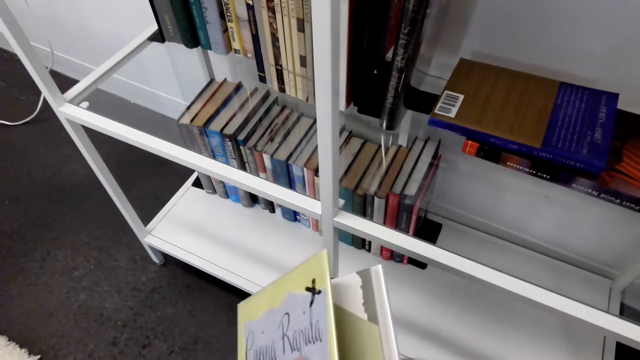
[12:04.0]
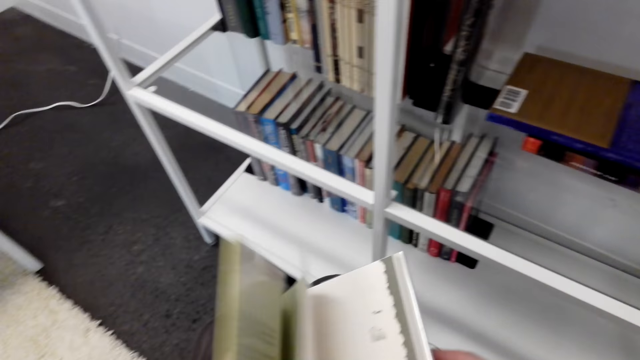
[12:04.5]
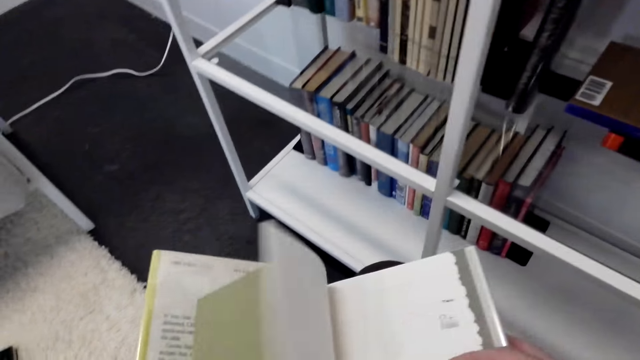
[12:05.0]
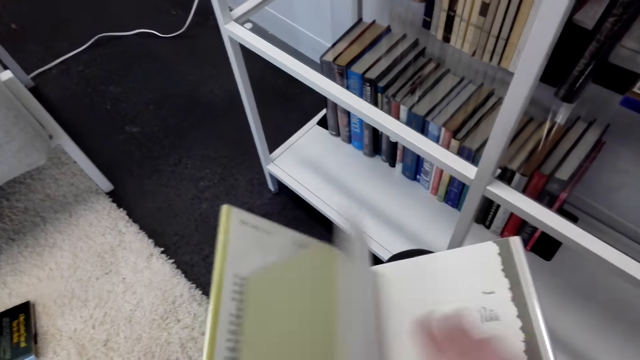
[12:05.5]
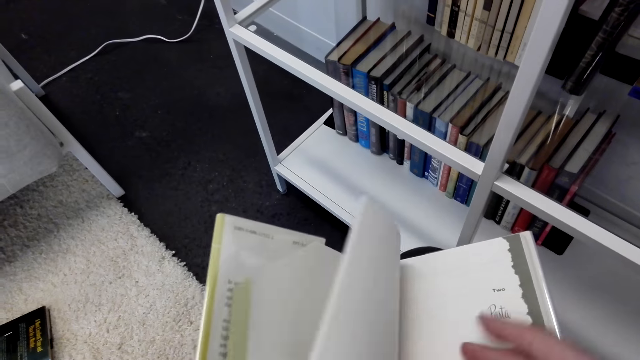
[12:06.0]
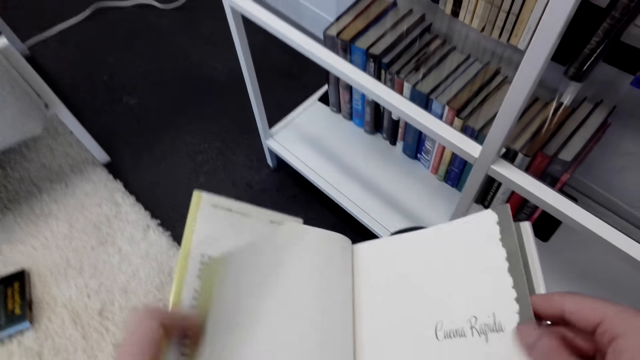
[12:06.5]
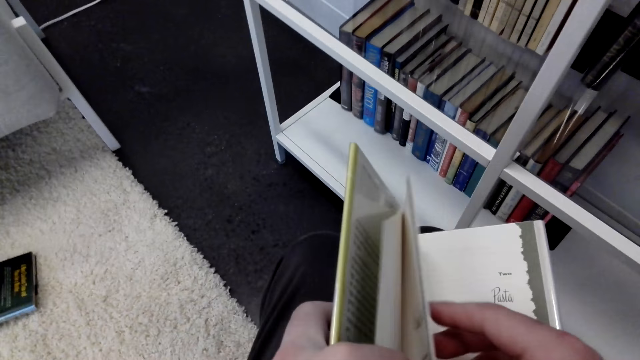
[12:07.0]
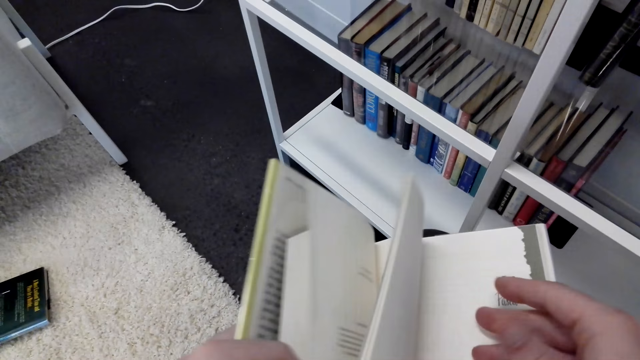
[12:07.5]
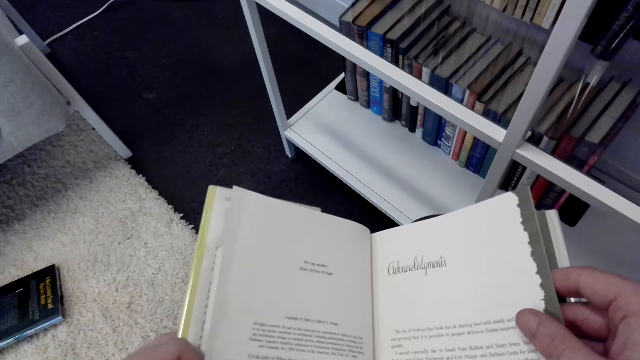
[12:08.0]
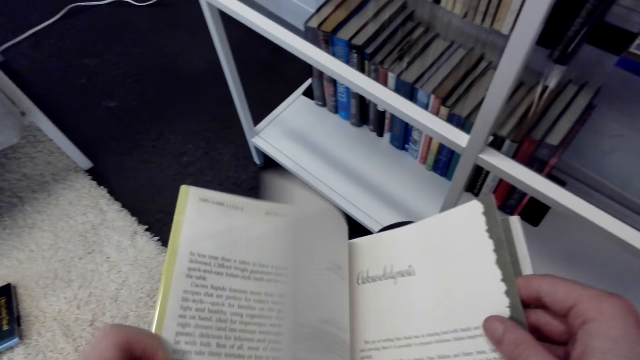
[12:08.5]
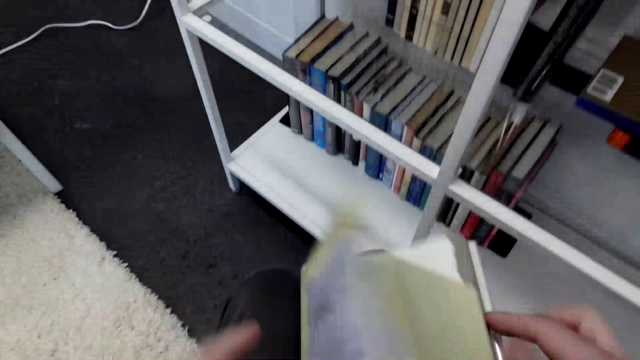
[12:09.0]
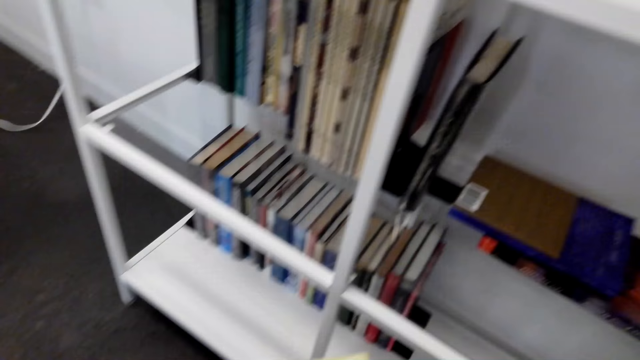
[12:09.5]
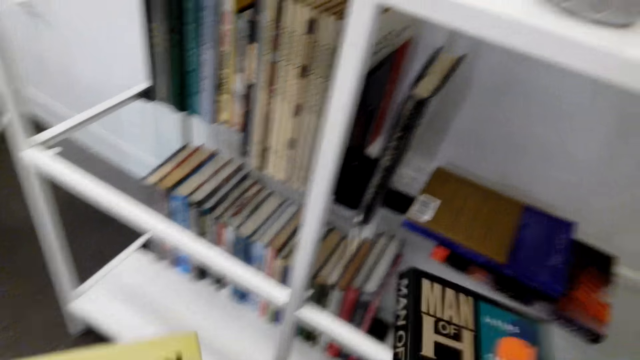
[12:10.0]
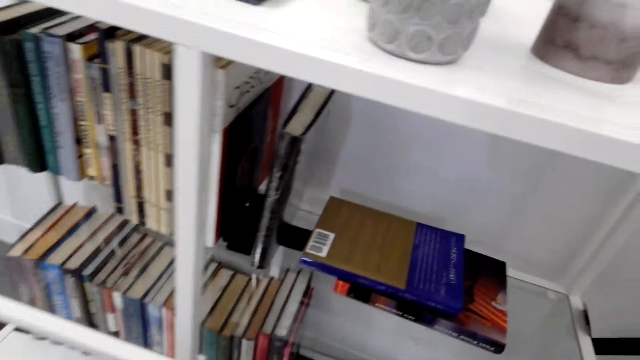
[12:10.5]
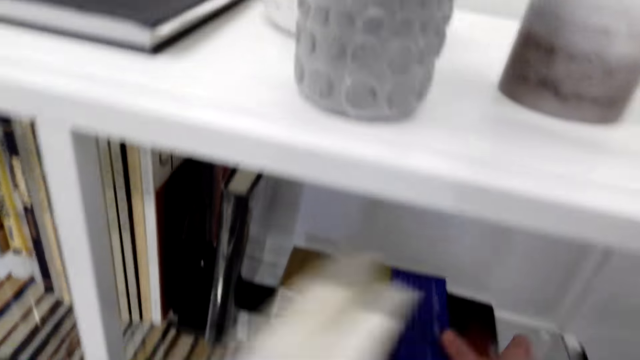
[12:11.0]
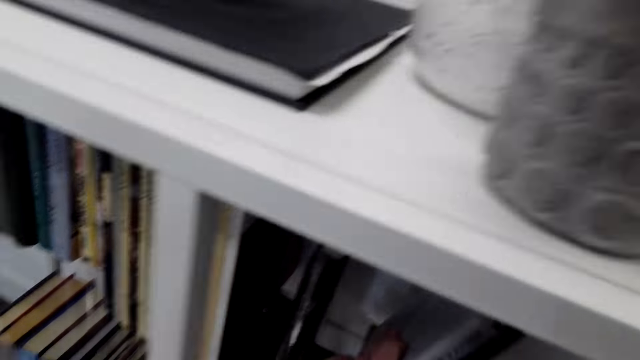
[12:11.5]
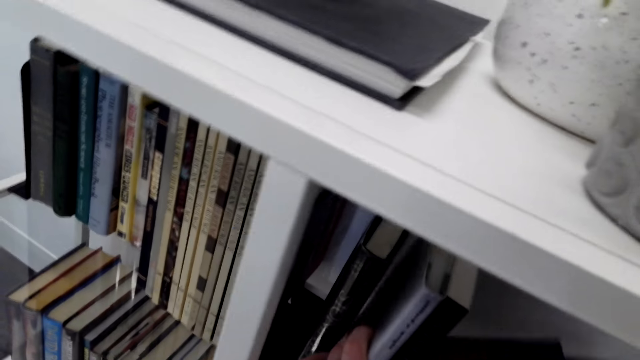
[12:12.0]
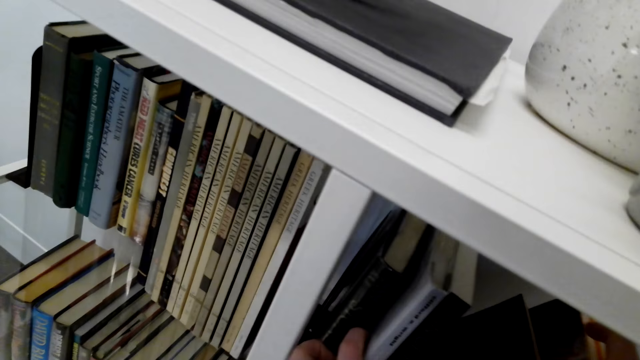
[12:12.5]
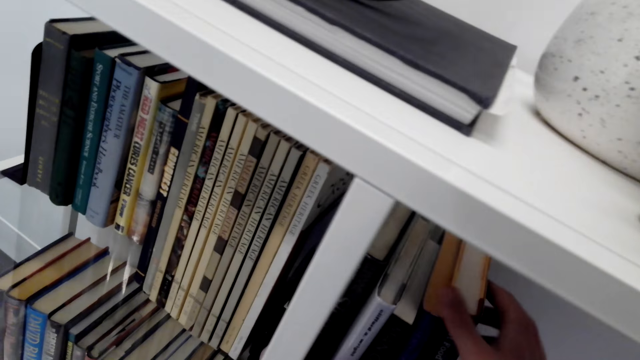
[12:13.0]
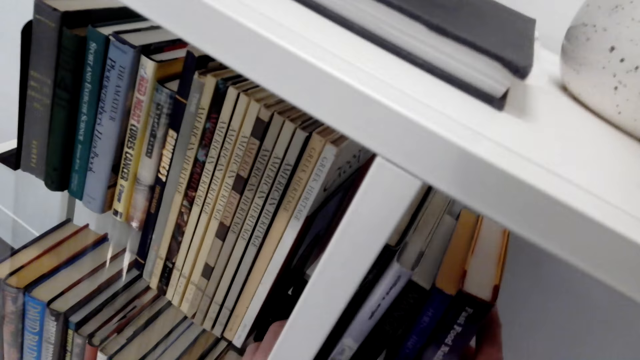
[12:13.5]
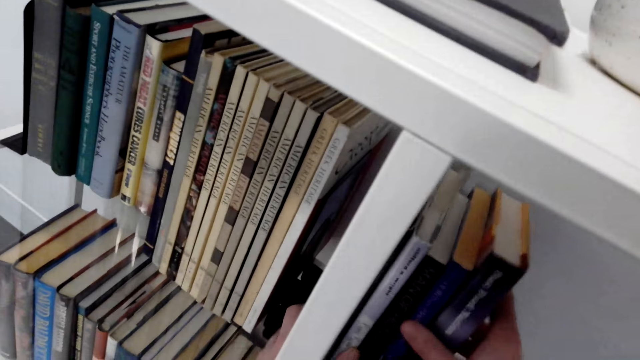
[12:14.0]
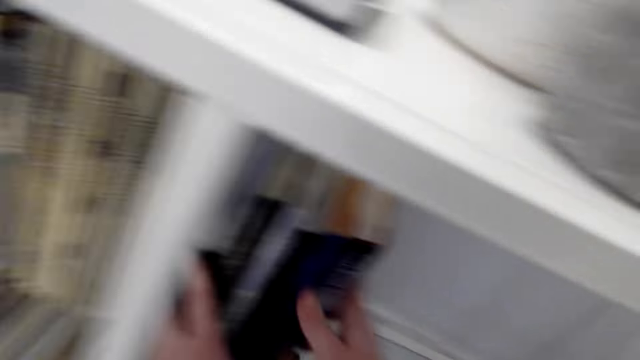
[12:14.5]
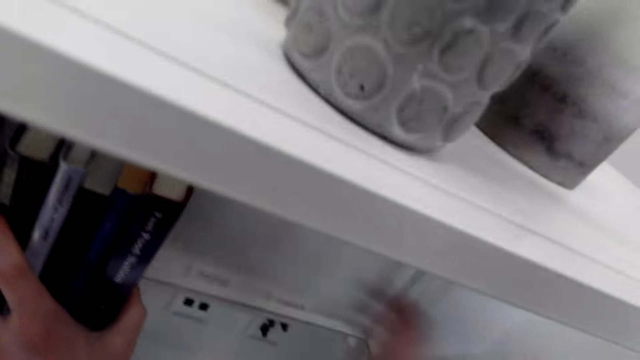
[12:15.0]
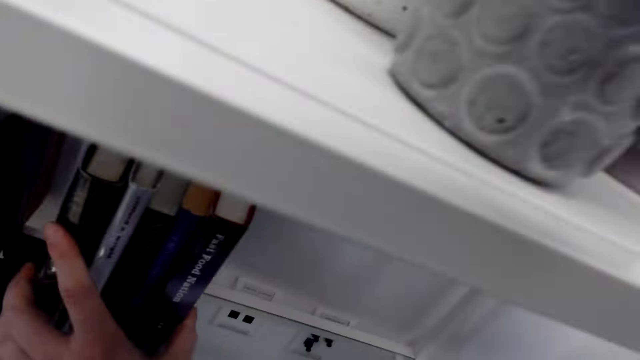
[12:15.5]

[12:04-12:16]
The camera wearer opens the pages of the book. They peruse through the page. They place the book on the shelf.

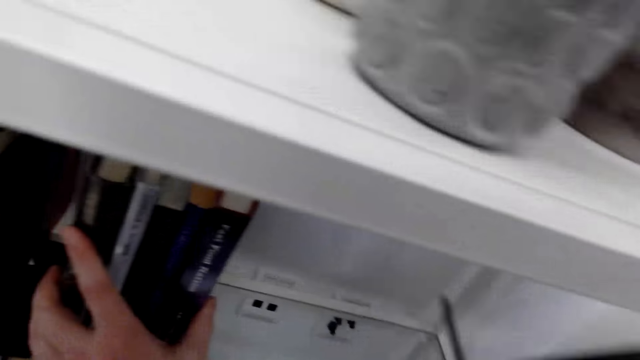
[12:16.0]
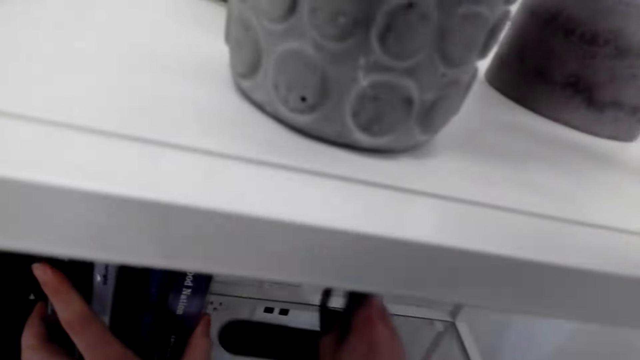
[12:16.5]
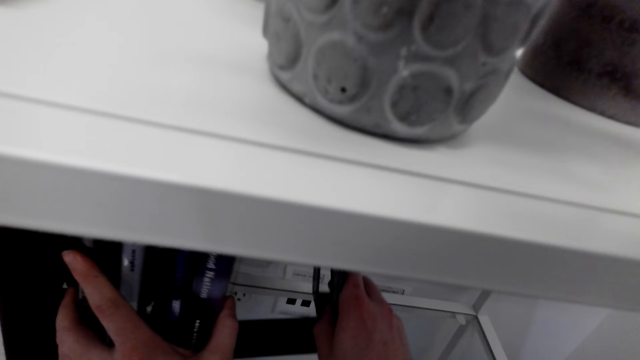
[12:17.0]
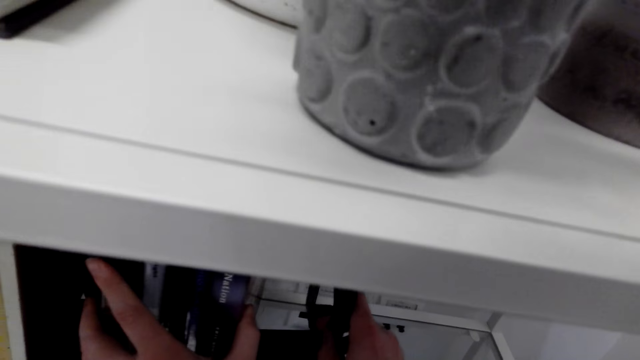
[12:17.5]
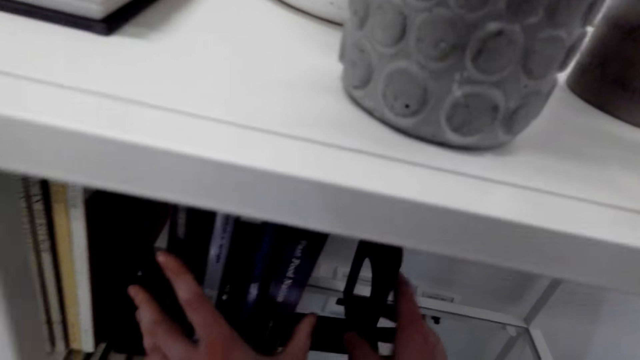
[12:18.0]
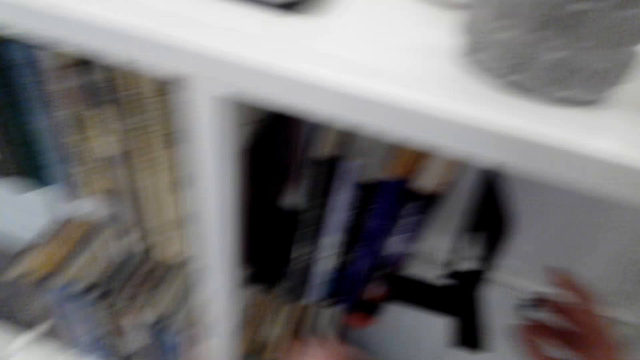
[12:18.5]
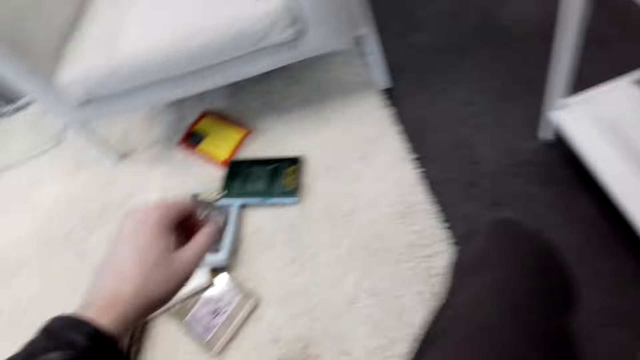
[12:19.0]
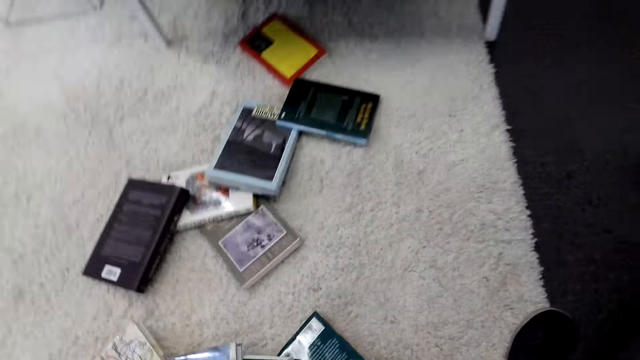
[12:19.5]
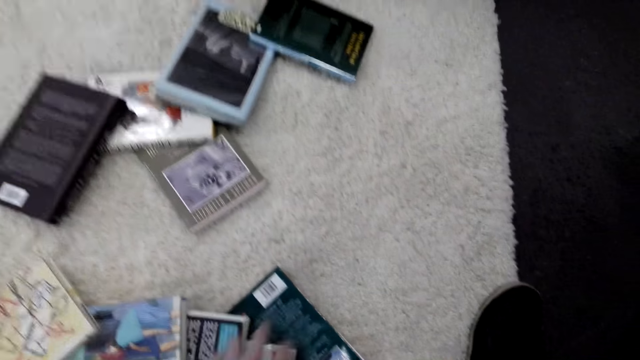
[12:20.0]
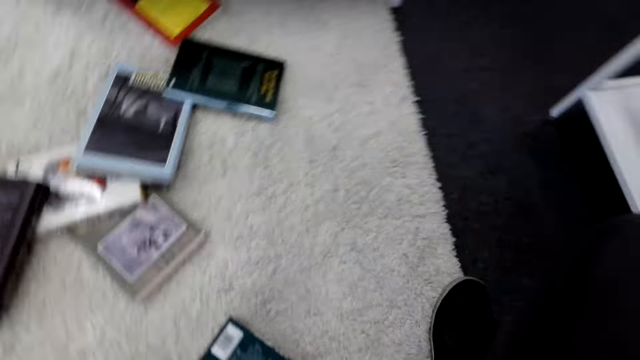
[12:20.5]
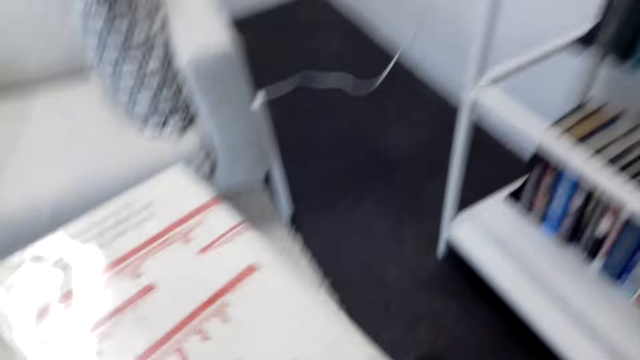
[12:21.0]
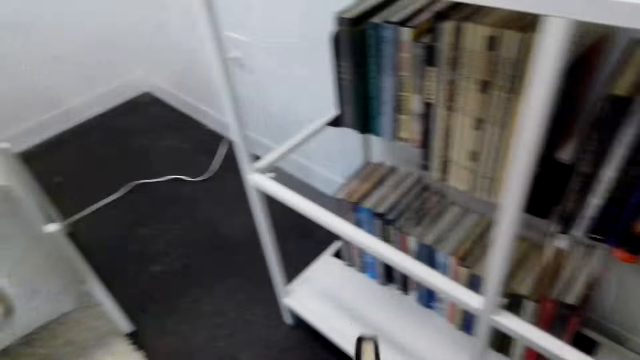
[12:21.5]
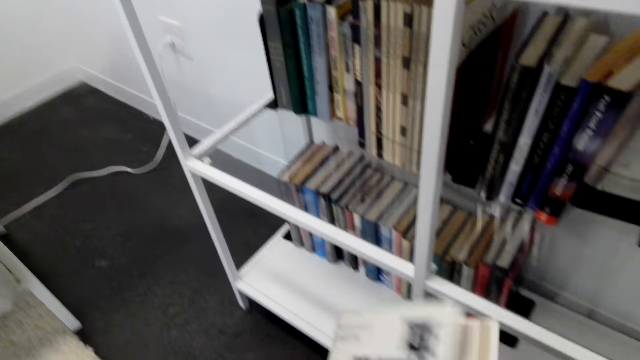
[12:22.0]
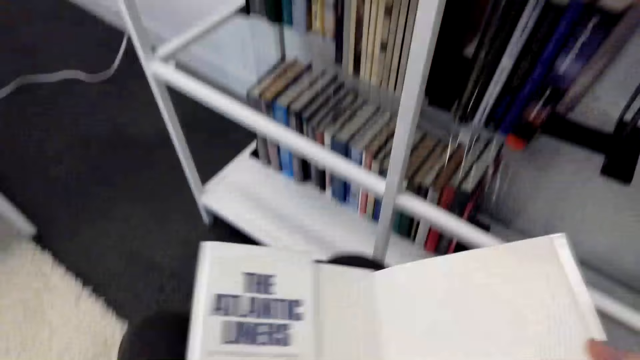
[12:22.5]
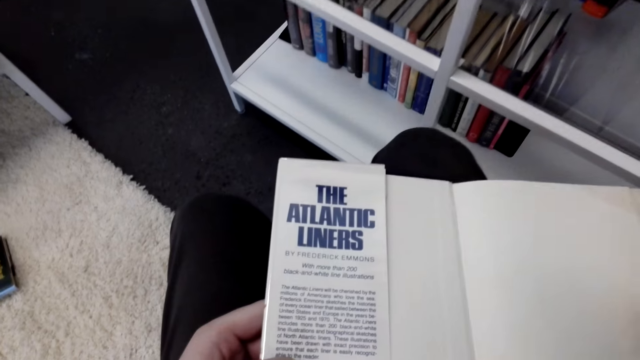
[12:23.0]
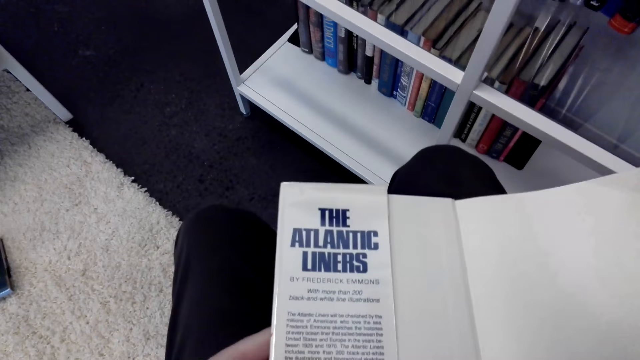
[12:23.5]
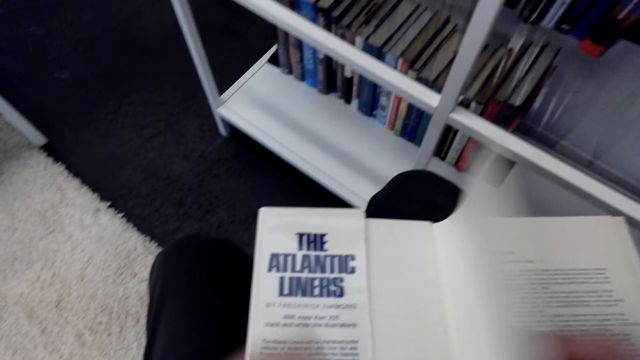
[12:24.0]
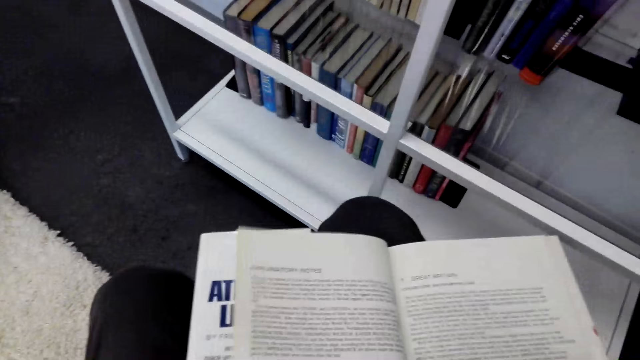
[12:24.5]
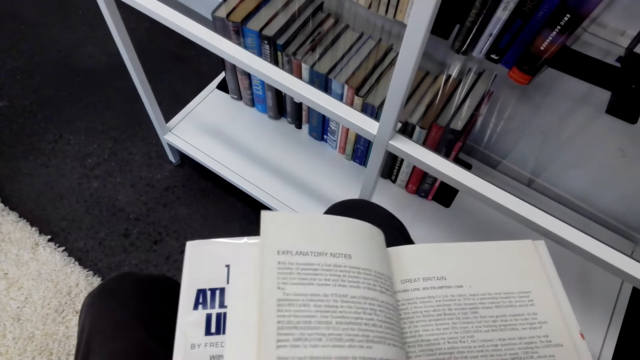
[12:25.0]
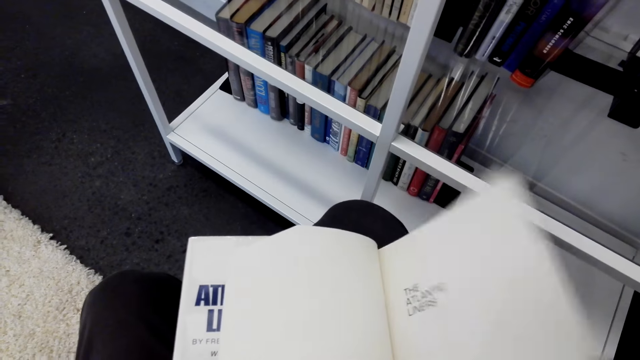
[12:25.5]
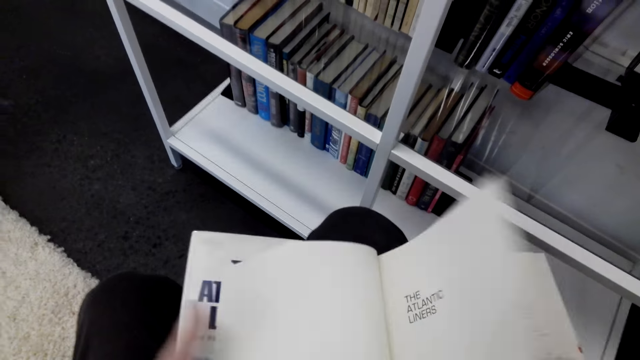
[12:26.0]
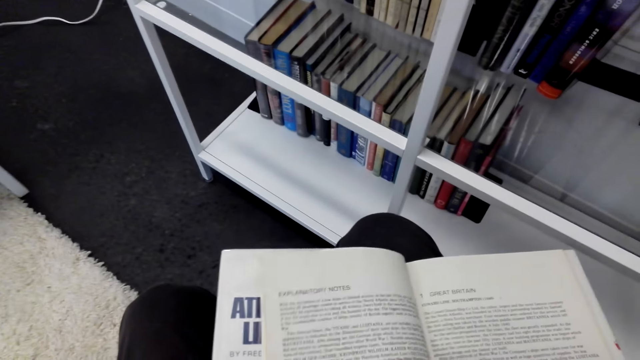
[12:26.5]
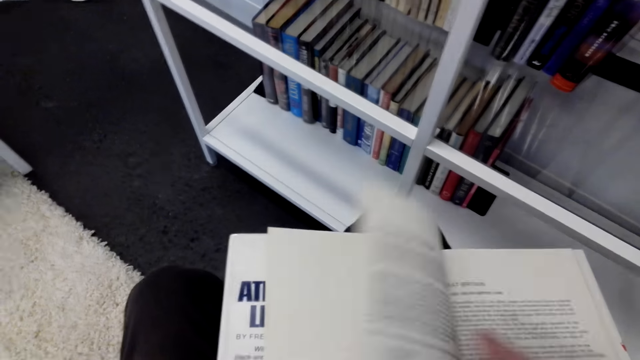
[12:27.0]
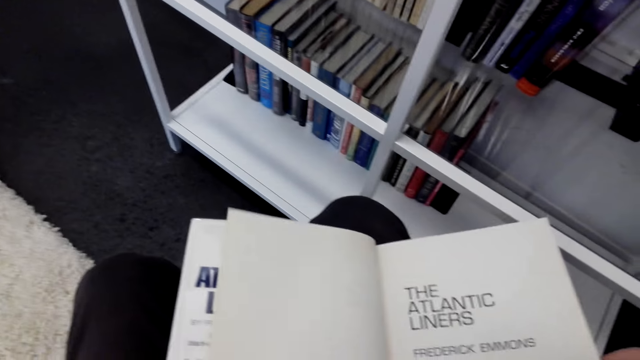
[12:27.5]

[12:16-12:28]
The camera wearer places something on the books. They pick another book from the floor. They open the pages of the book. They peruse through the page.
